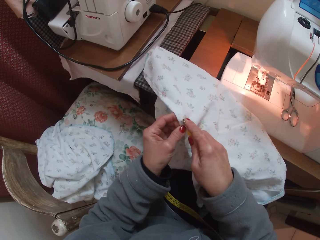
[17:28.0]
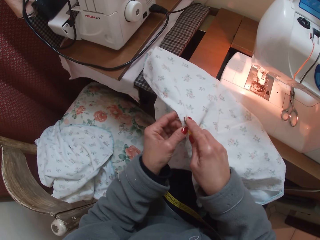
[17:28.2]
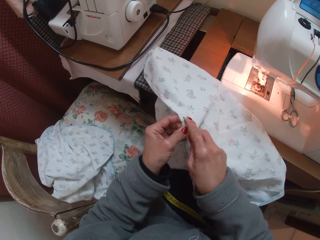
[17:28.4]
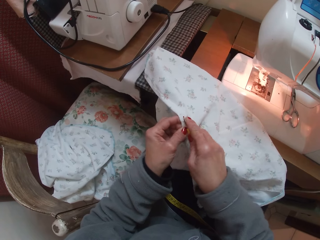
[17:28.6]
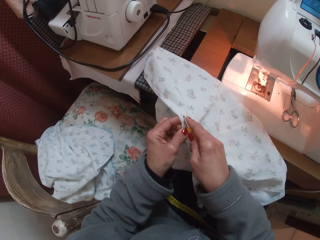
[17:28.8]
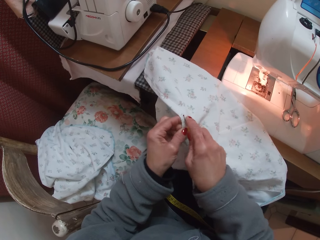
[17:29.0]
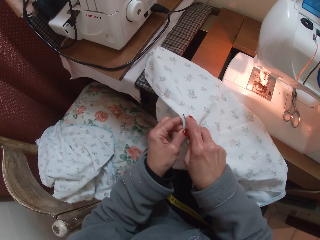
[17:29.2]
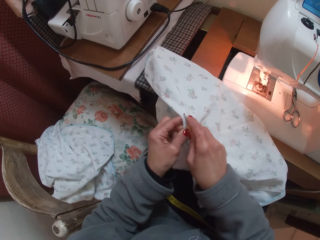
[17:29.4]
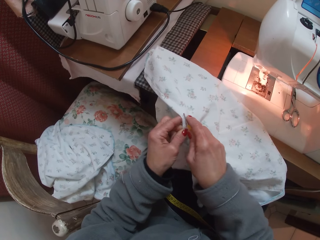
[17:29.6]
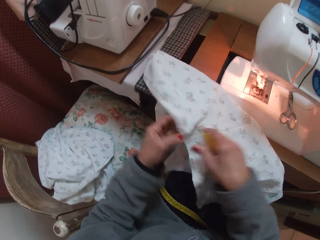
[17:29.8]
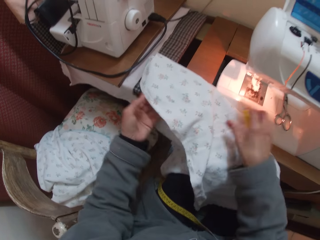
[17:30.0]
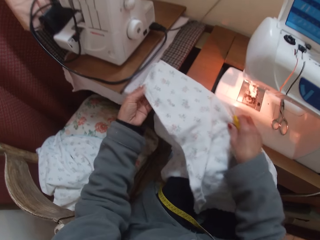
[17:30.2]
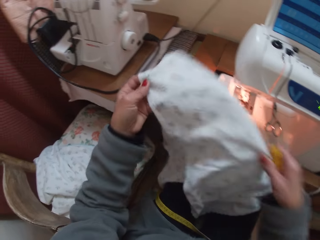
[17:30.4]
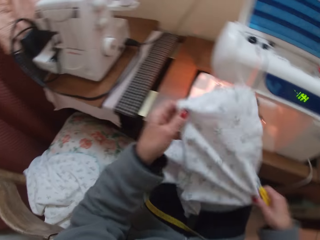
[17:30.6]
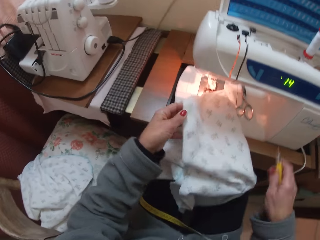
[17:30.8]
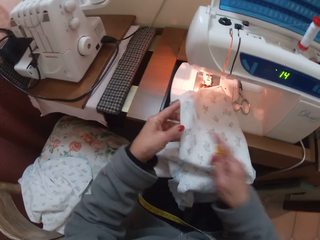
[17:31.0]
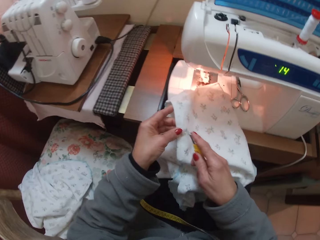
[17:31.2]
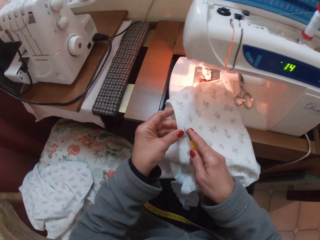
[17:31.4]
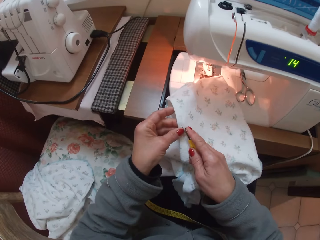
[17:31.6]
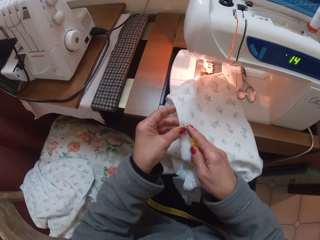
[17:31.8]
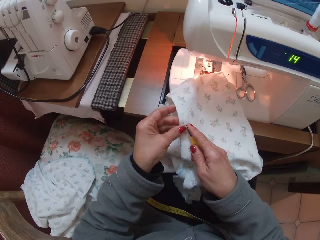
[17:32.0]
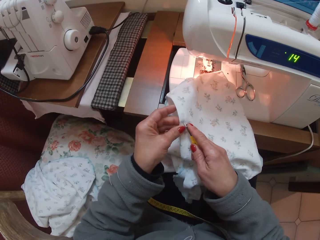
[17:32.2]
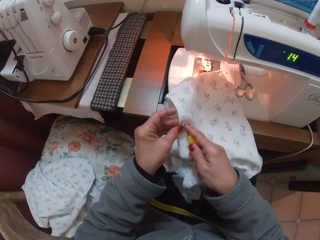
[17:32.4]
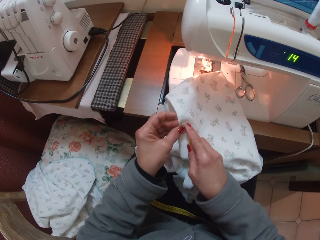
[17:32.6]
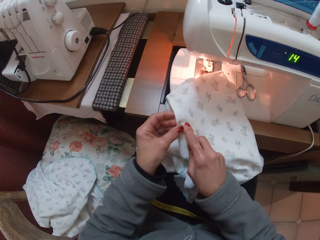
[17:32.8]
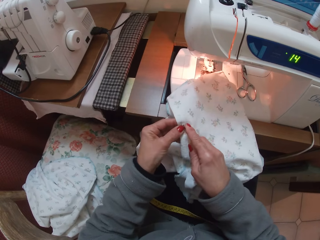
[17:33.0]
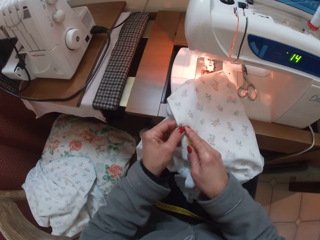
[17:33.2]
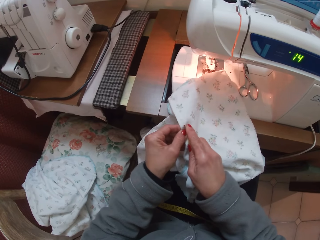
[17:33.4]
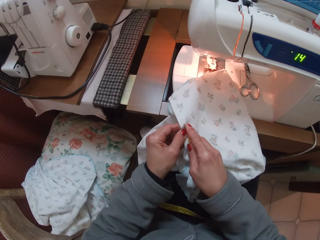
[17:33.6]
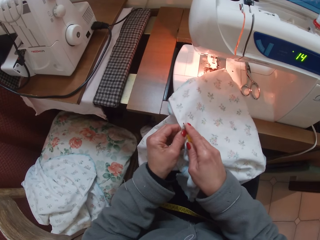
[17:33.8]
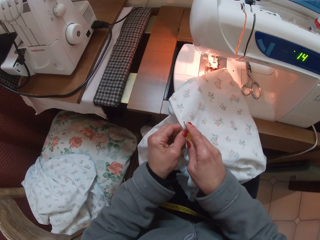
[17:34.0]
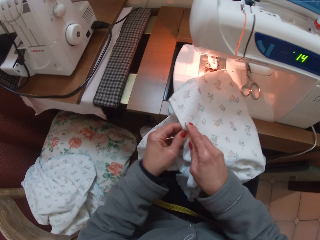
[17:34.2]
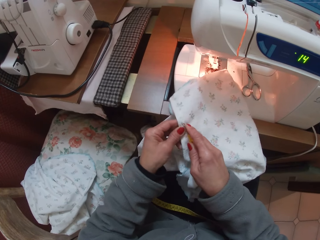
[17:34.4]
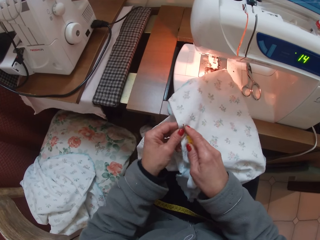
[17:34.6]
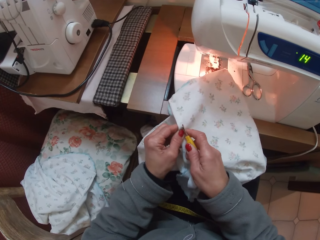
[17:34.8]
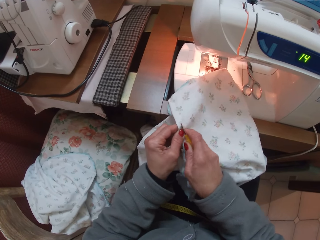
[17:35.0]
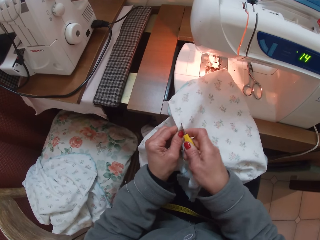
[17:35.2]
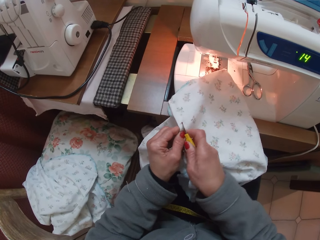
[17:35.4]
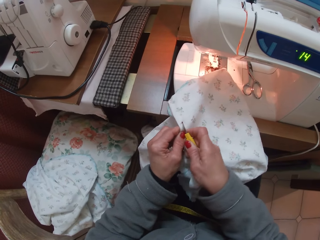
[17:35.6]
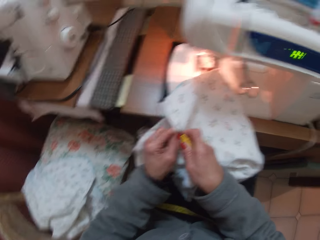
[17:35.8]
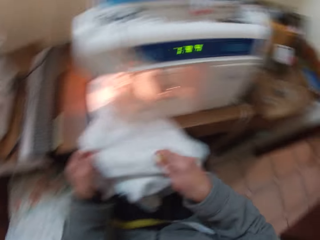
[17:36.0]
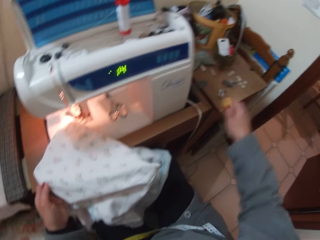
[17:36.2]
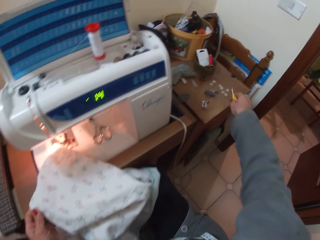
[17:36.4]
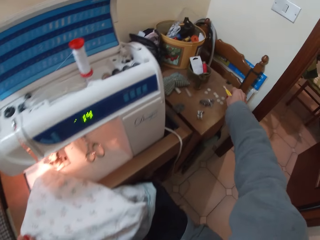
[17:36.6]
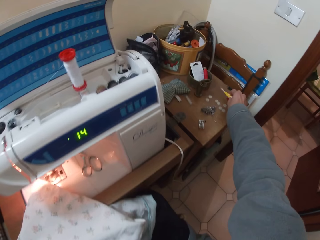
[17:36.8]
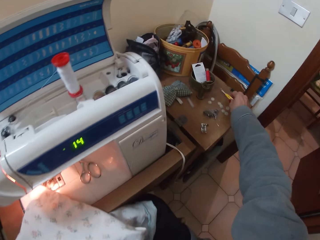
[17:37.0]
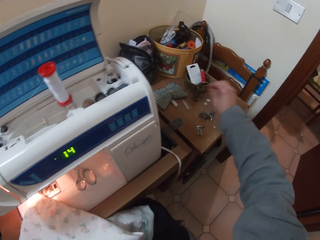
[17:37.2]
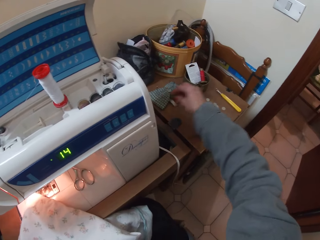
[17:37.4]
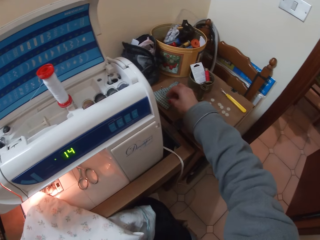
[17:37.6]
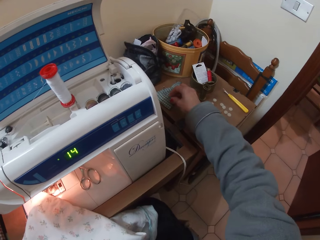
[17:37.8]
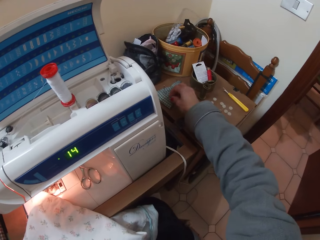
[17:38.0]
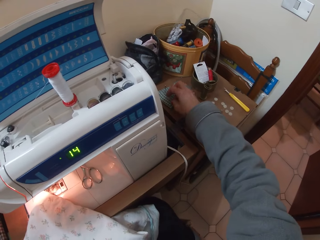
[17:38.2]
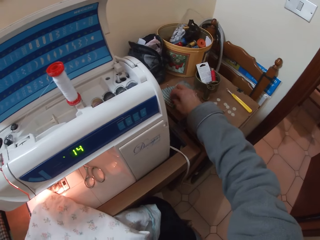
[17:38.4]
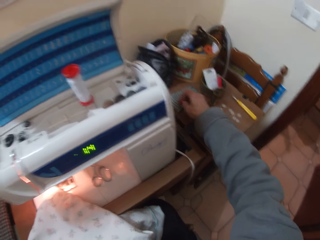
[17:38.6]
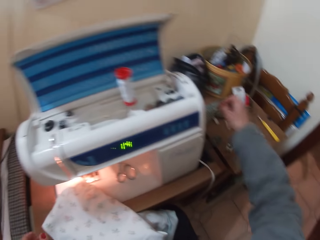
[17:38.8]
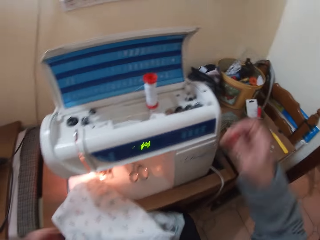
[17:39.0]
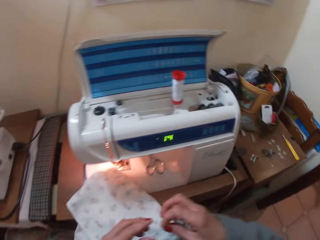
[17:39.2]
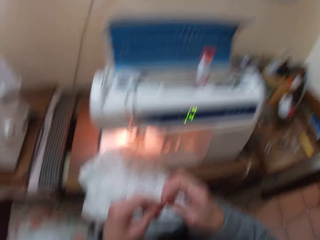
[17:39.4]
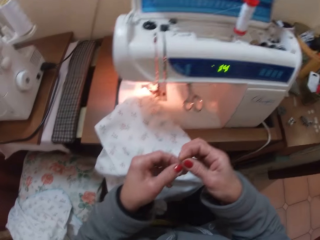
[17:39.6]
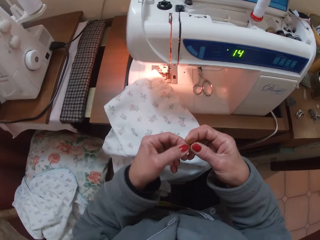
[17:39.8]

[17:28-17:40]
The camera wearer turns the cloth. They drop the seam ripper on the table. They pick up a needle on the table with the right hand.

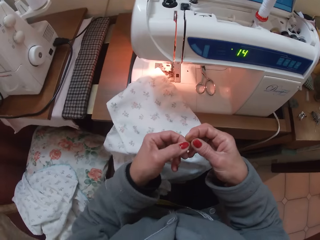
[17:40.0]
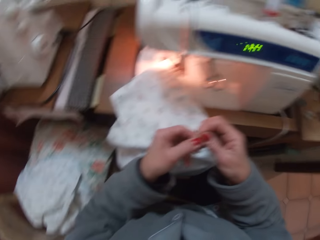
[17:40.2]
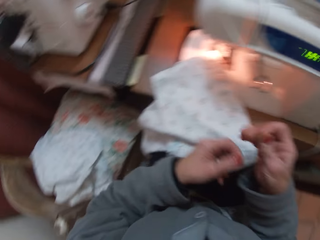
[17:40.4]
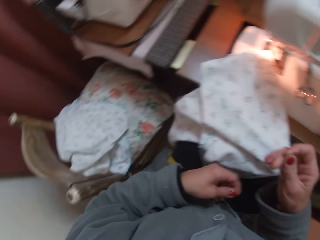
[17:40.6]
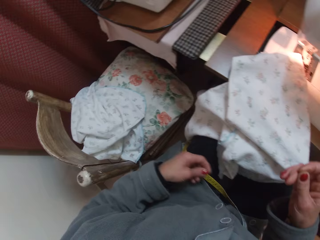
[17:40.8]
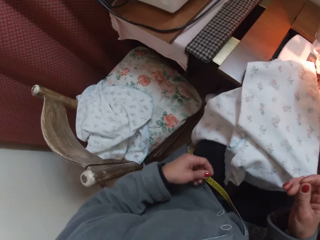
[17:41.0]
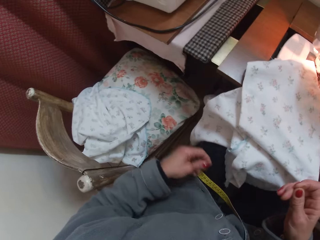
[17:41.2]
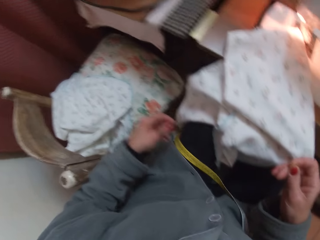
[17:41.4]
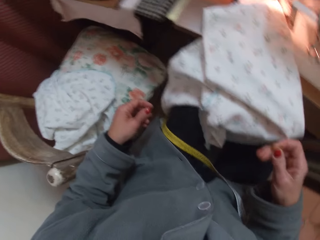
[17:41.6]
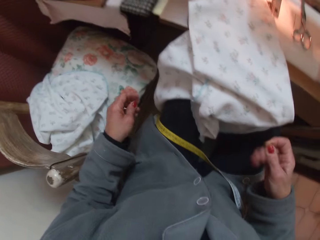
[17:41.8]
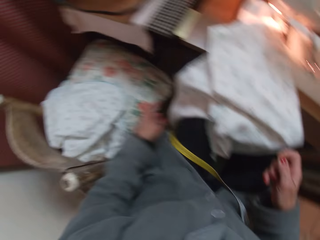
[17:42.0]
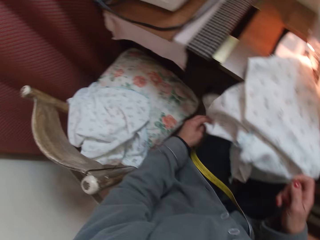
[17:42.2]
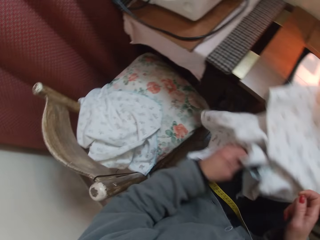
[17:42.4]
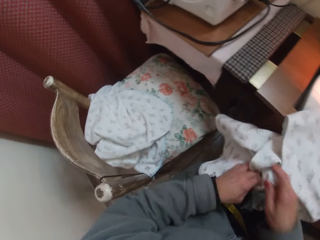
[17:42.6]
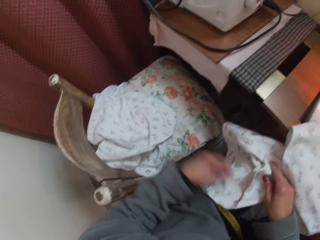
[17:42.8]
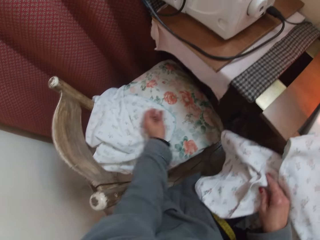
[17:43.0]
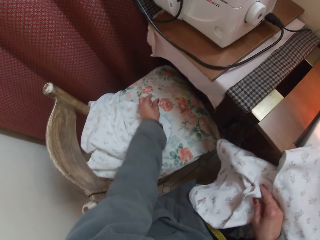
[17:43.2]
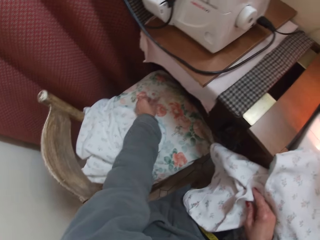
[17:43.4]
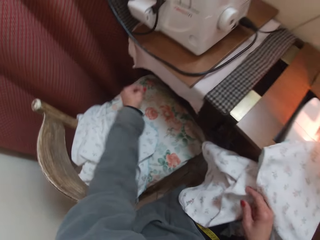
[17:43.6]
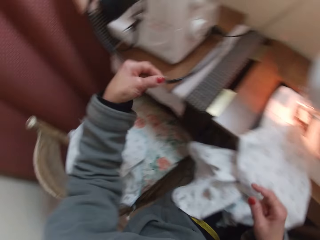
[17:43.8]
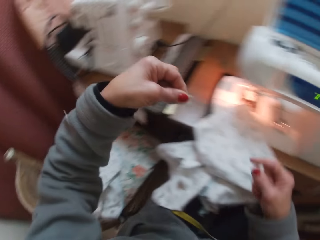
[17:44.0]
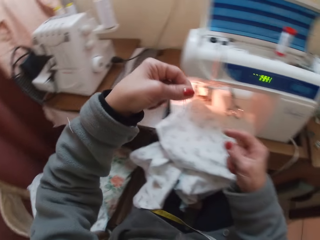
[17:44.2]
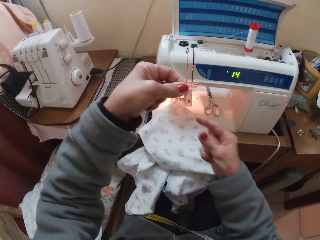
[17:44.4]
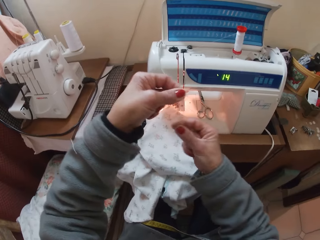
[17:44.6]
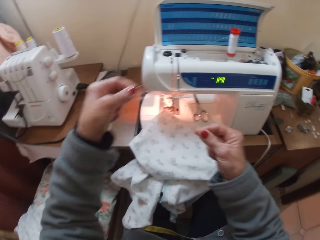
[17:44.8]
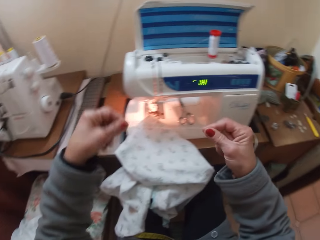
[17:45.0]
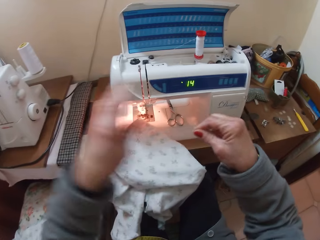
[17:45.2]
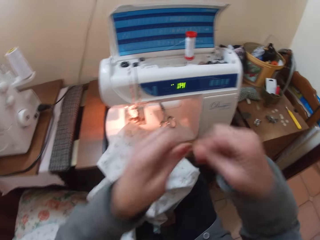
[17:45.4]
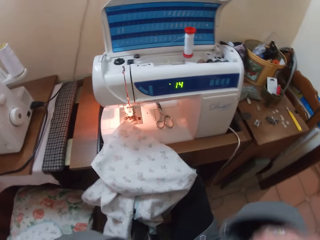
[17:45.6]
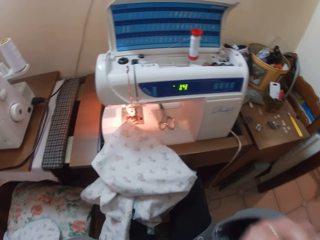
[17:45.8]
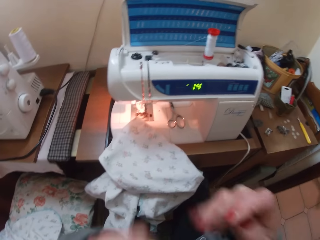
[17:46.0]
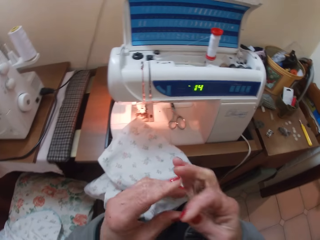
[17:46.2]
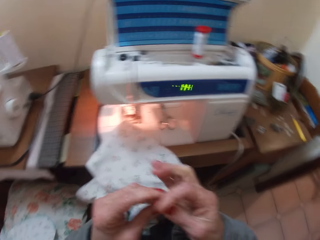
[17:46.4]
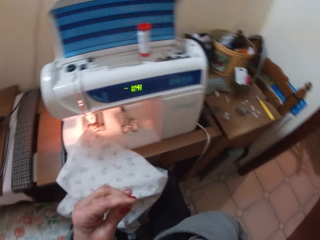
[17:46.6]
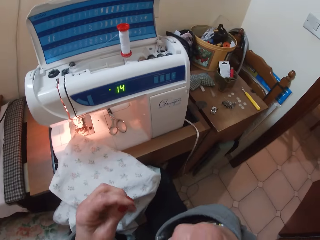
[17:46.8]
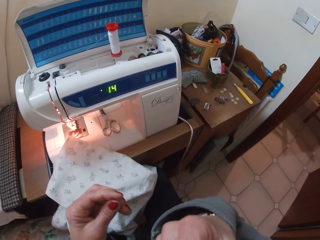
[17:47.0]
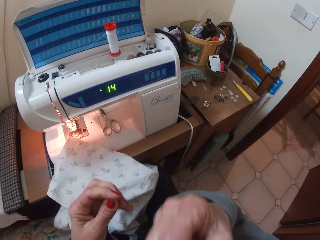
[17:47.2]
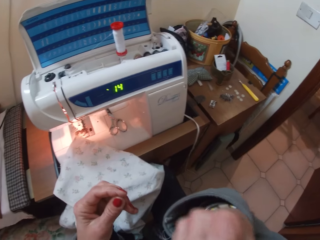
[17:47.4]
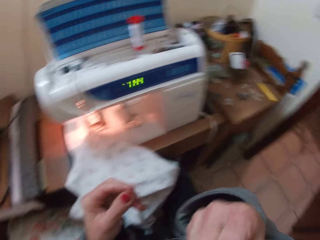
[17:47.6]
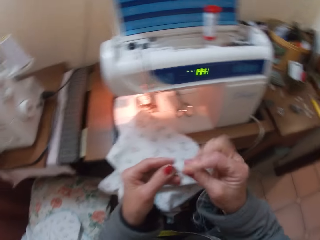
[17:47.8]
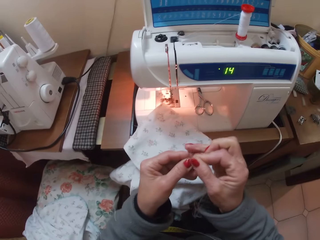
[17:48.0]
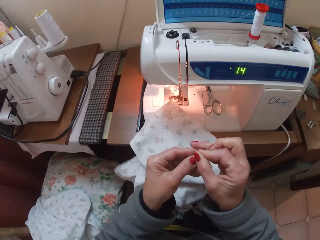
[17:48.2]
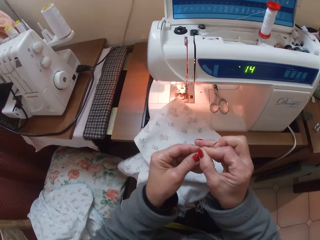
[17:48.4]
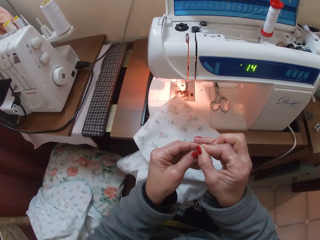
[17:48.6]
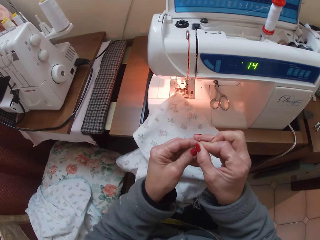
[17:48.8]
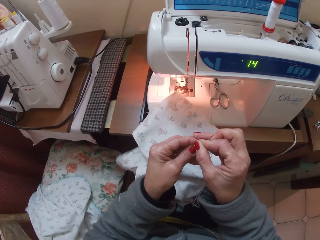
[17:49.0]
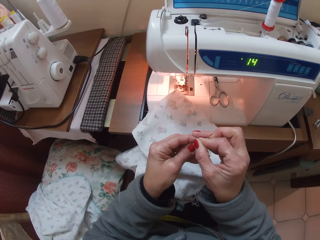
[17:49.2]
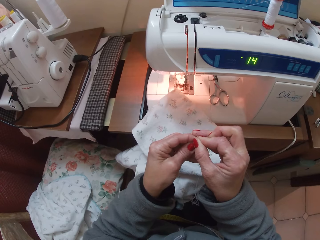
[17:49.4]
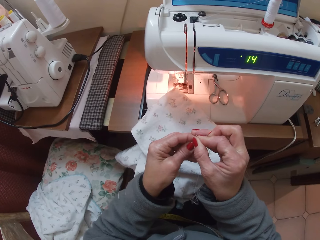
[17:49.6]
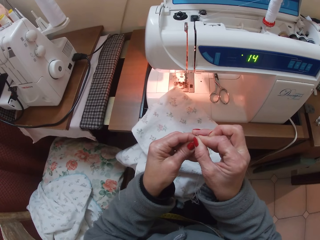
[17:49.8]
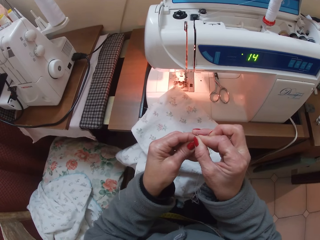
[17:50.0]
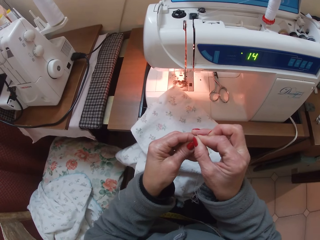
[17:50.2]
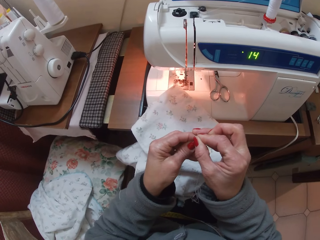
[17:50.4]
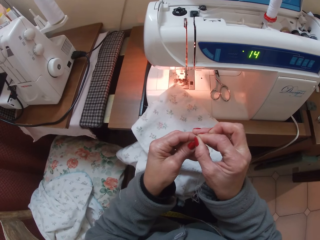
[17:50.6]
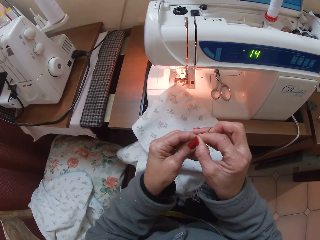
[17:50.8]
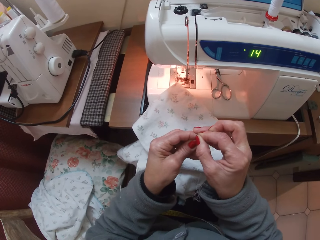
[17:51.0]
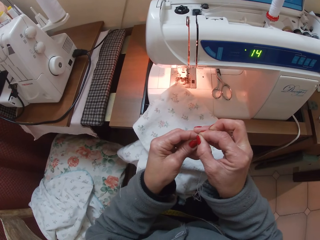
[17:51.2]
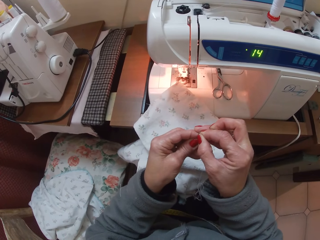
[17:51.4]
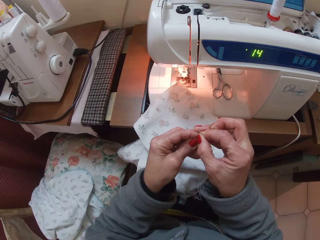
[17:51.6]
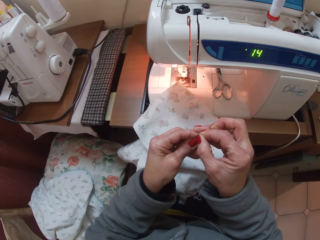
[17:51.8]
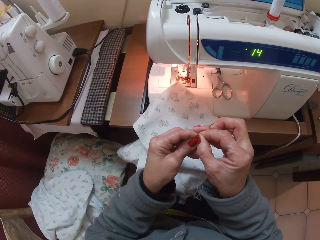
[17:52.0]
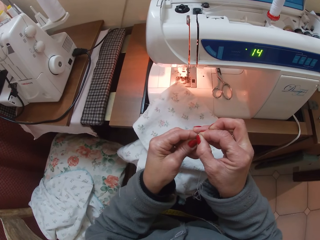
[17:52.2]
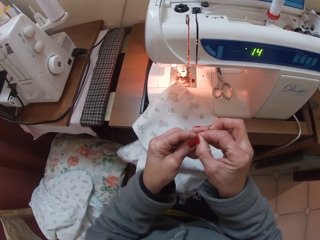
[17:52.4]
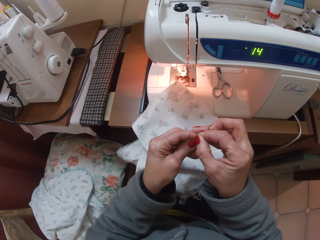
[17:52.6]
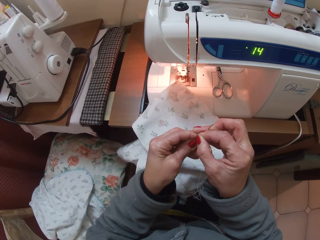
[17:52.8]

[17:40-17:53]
The camera wearer looks for a thread. They turn the cloth. They pick up the thread with the left hand. They apply saliva on the thread. They put the thread in a needle hole.
